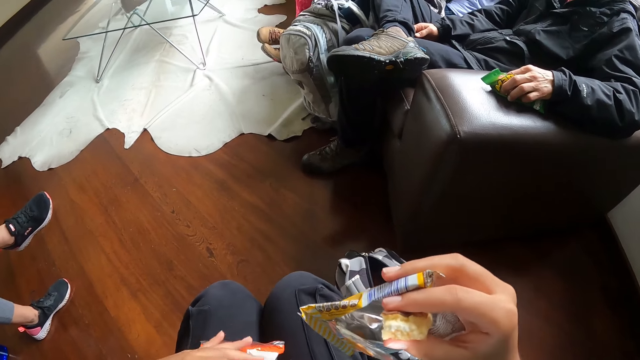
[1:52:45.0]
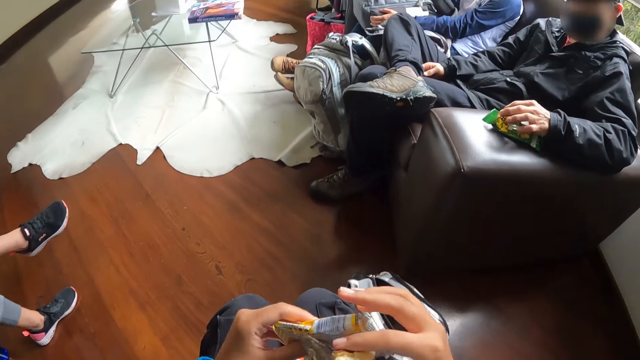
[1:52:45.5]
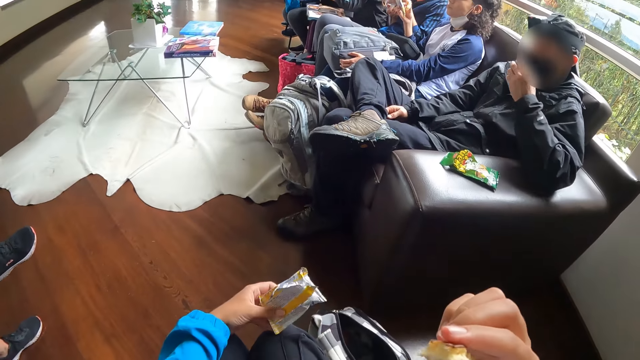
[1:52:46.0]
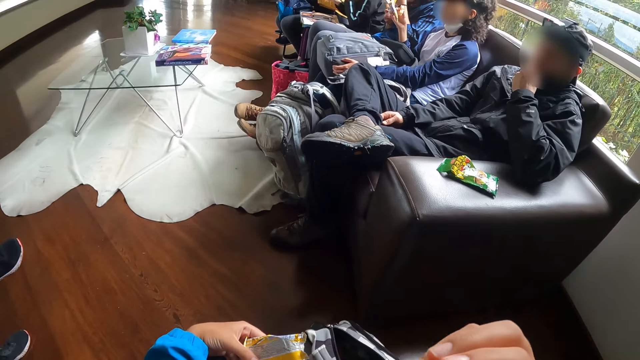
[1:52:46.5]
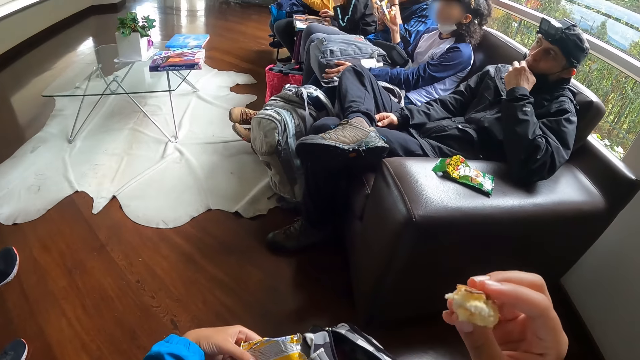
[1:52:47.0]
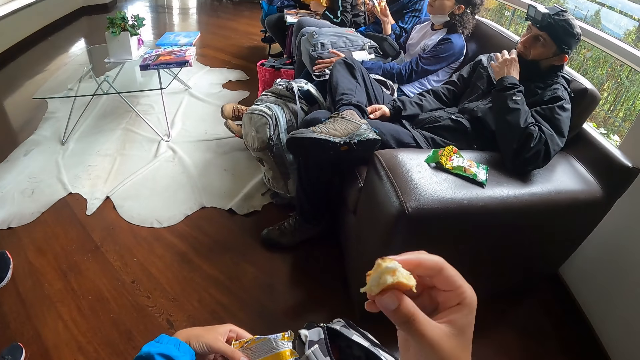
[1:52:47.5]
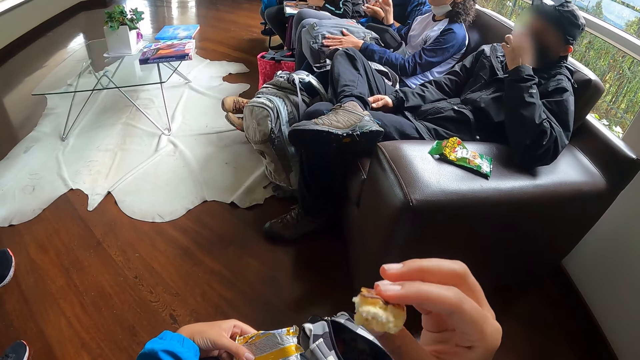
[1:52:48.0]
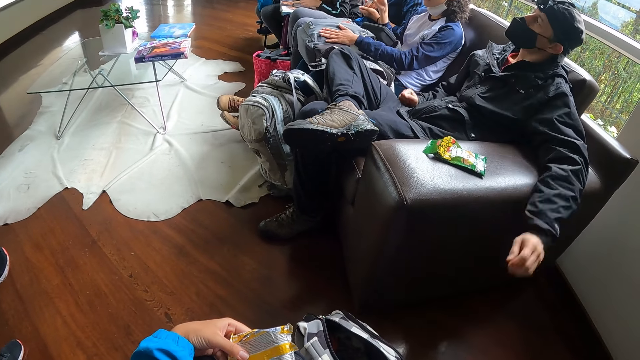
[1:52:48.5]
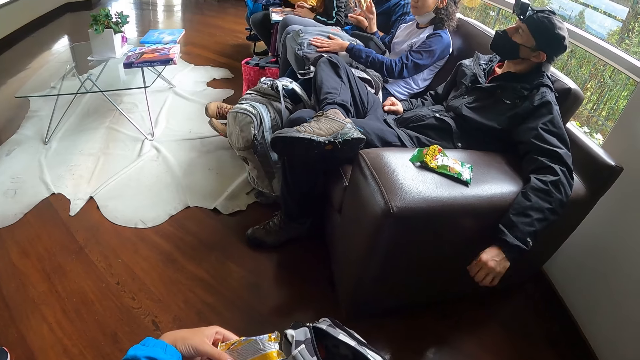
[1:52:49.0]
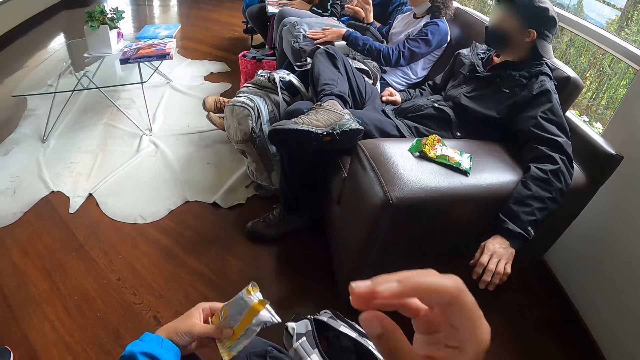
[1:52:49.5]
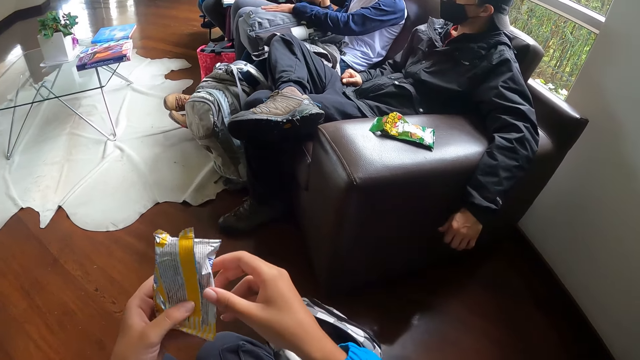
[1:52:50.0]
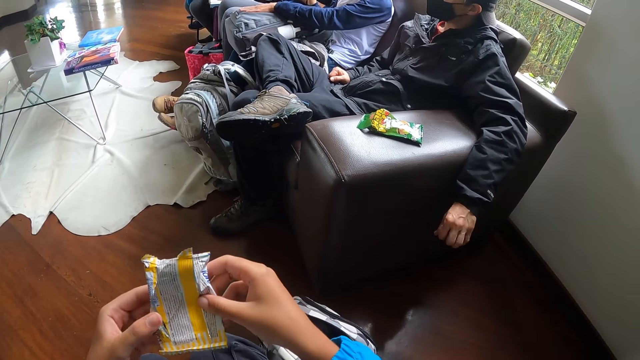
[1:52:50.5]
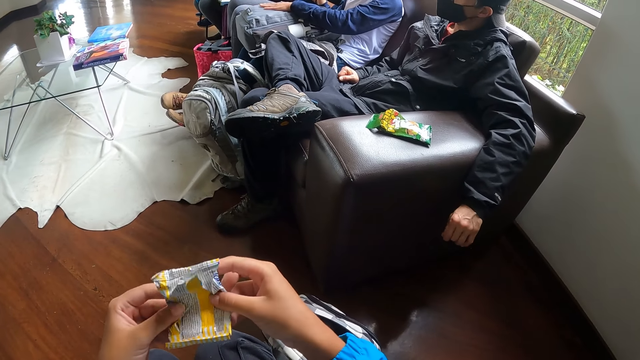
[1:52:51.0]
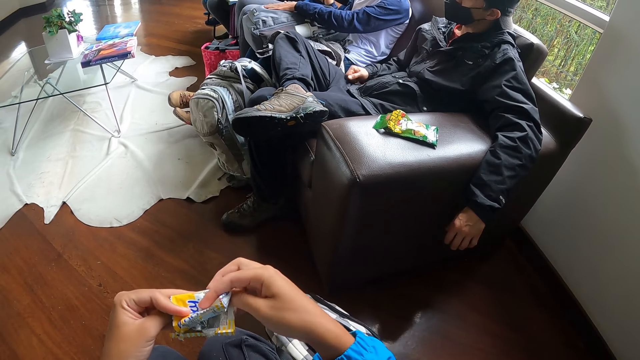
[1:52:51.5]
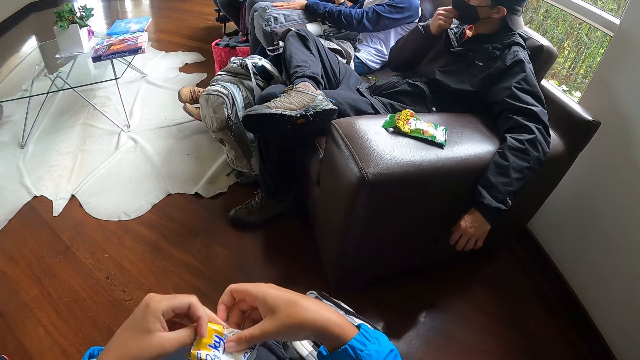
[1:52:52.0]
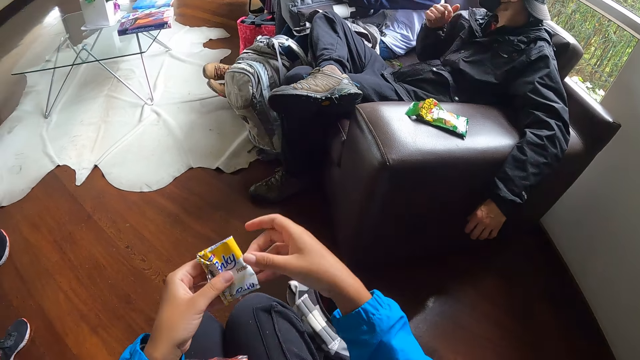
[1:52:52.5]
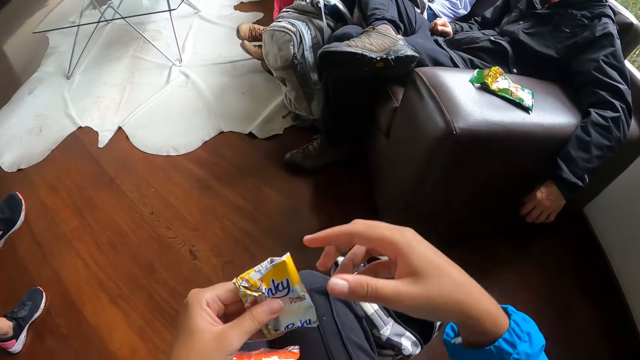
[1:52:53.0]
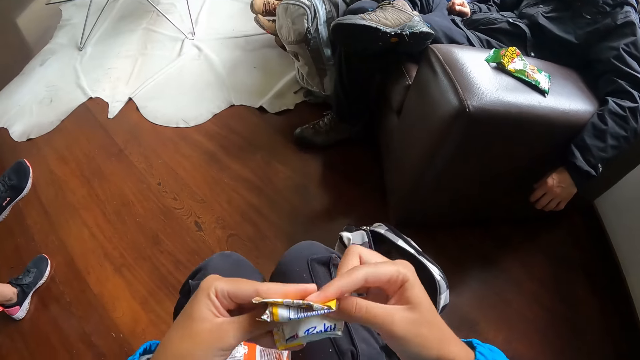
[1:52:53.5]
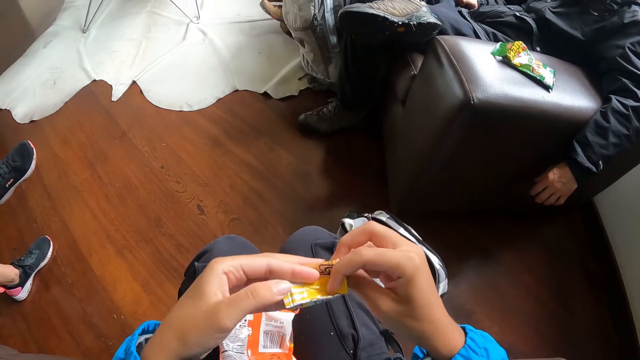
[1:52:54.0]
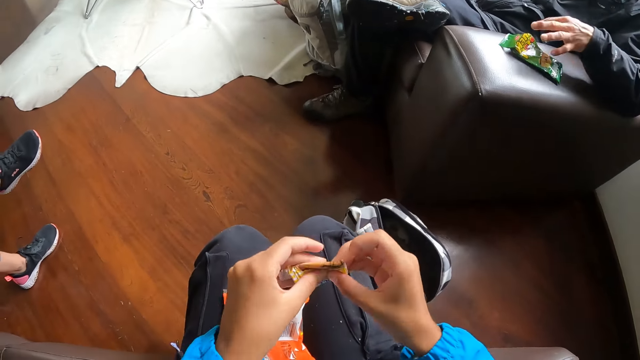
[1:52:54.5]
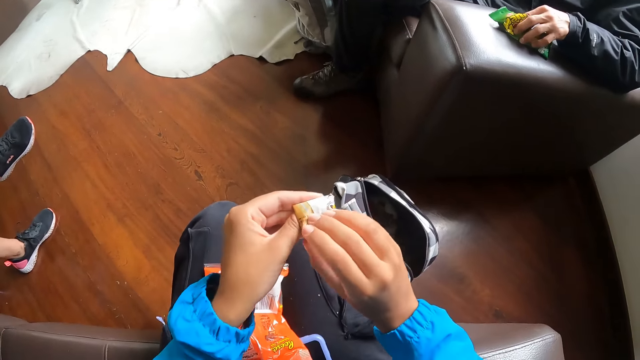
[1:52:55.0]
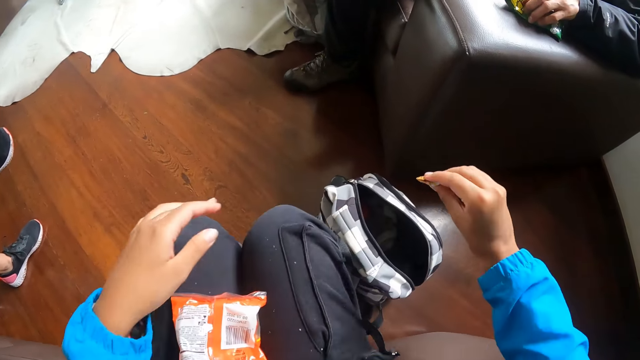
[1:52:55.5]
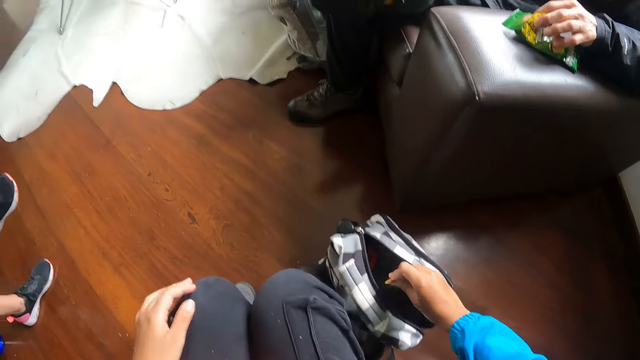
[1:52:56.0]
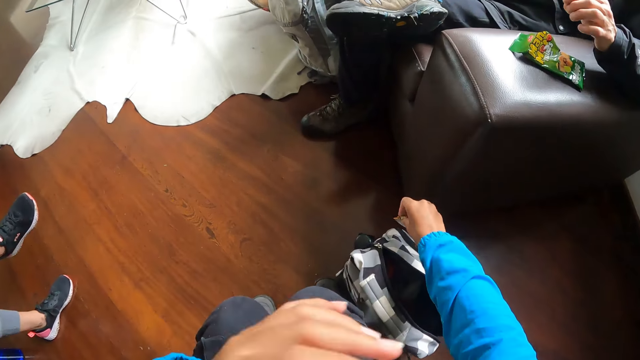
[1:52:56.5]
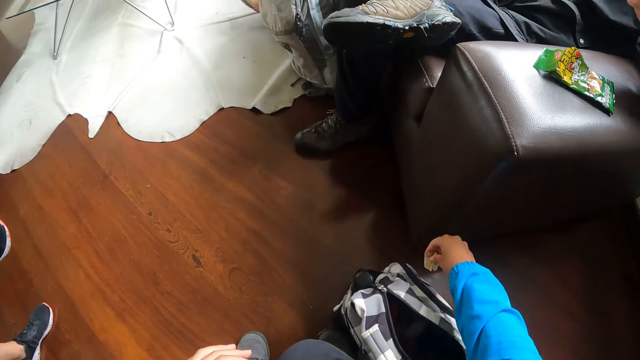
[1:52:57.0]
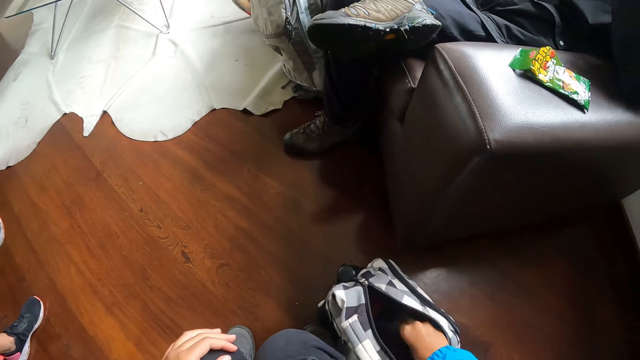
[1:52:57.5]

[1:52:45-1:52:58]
The camera wearer drops the pack of snacks on her lap with her left hand. She drops the peanuts pack on her lap with her left hand. She passes a snack's pack from her right hand to her left hand. A man picks a peanut from a peanut pack with his left hand. The camera wearer eats a snack in her right hand. The man eats the peanut in his left hand. Another man taps a bag on his lap with his left hand. The camera wearer folds the snack's pack or paper with her hands. The first man adjusts his facemask with his right hand. The camera wearer points at something. She folds the paper. The first man picks a peanut from the peanut pack with his left hand.

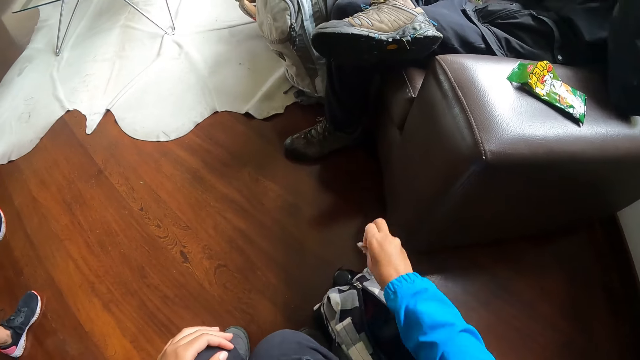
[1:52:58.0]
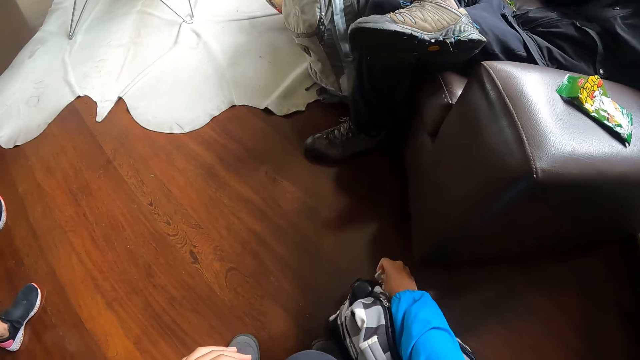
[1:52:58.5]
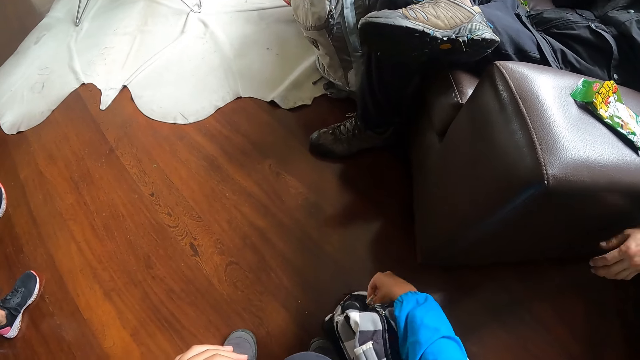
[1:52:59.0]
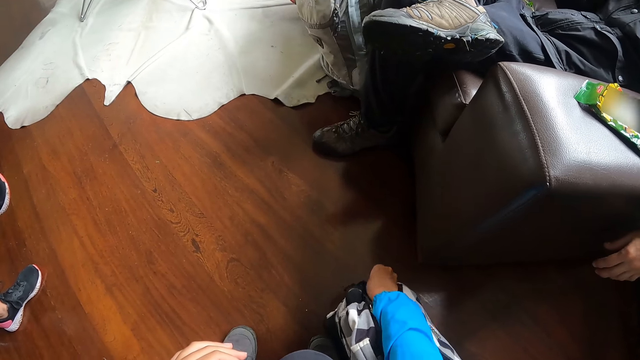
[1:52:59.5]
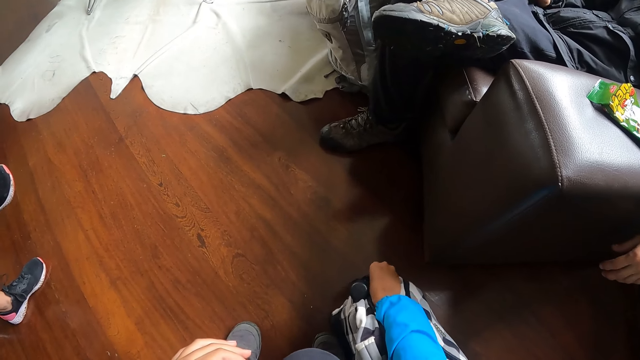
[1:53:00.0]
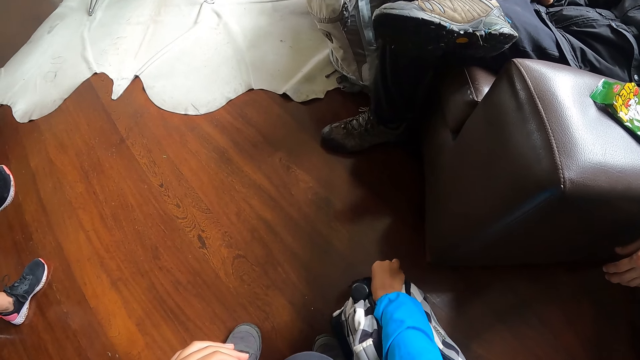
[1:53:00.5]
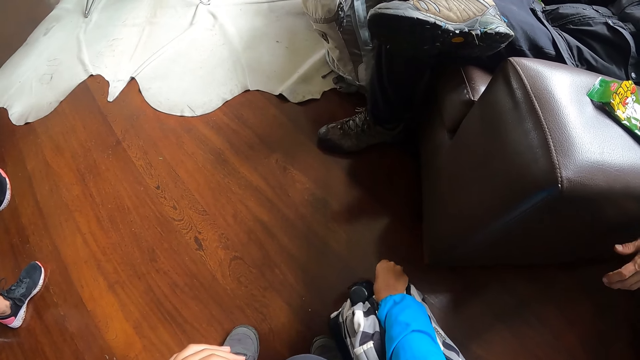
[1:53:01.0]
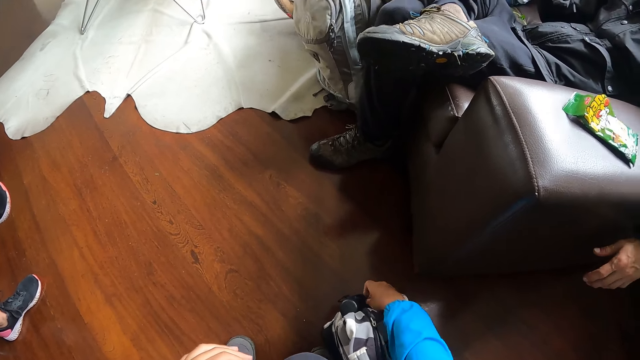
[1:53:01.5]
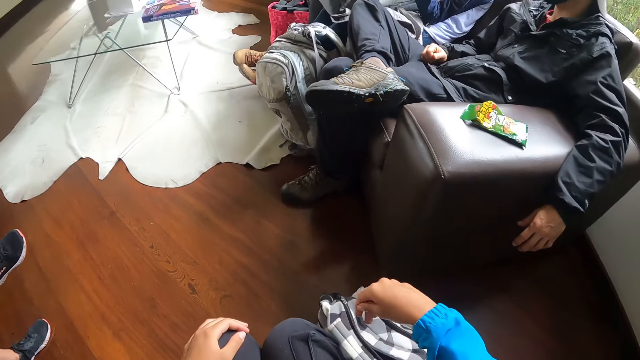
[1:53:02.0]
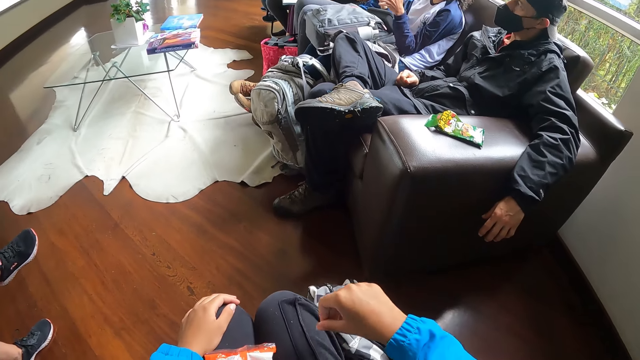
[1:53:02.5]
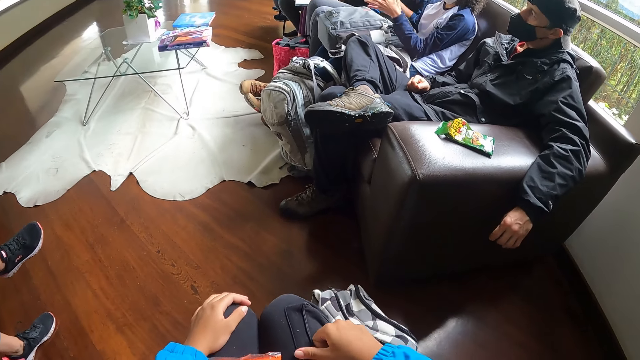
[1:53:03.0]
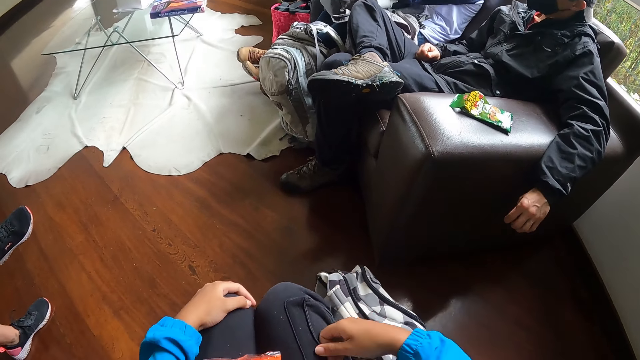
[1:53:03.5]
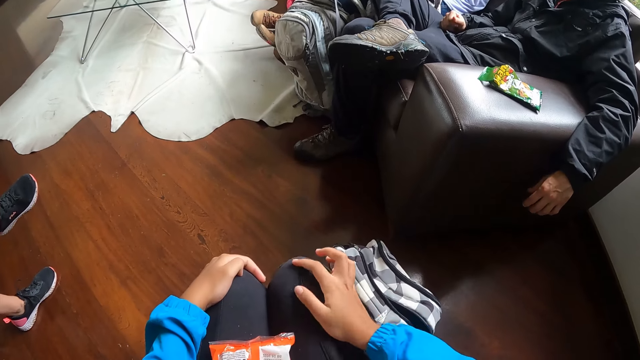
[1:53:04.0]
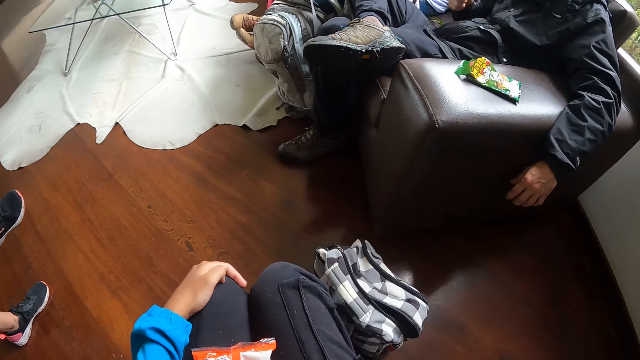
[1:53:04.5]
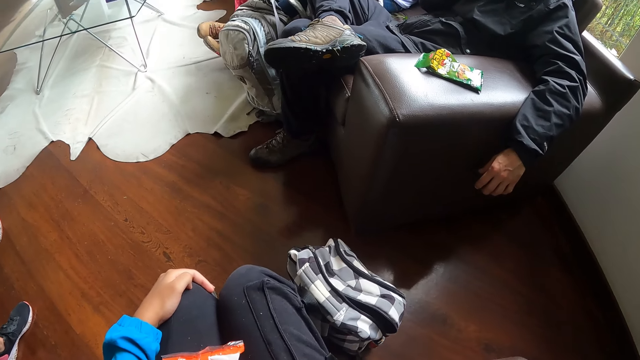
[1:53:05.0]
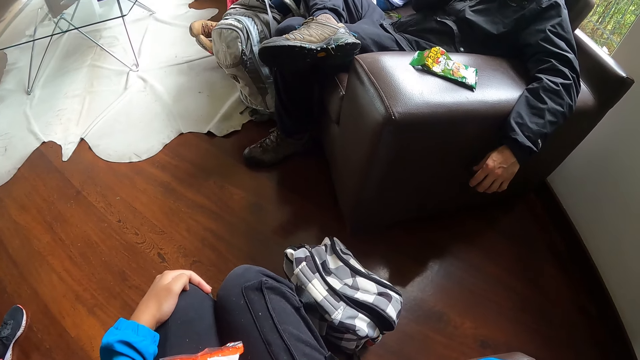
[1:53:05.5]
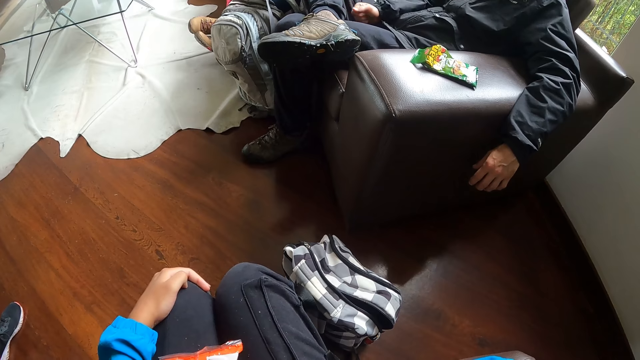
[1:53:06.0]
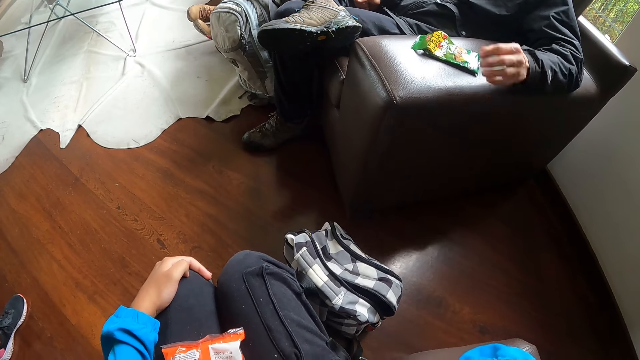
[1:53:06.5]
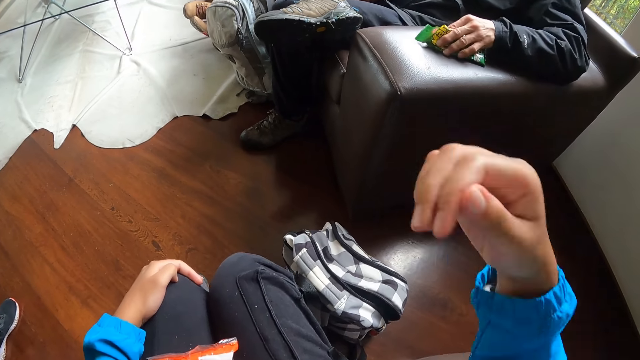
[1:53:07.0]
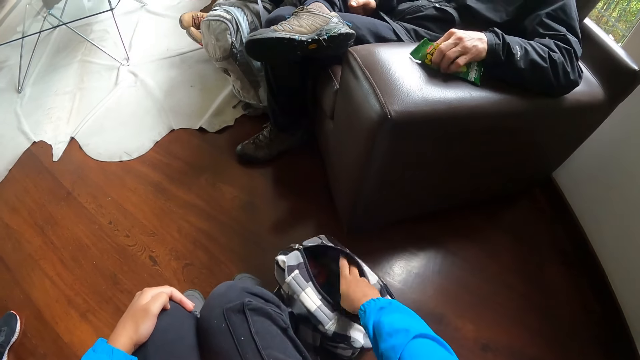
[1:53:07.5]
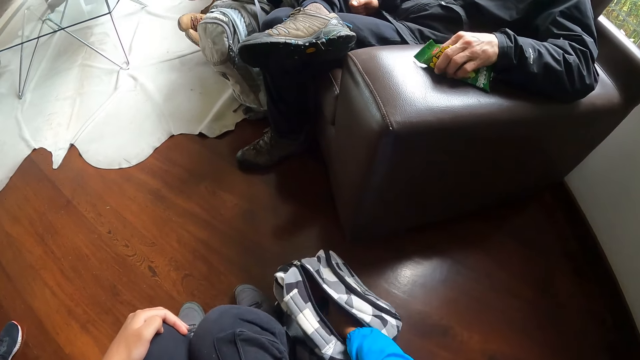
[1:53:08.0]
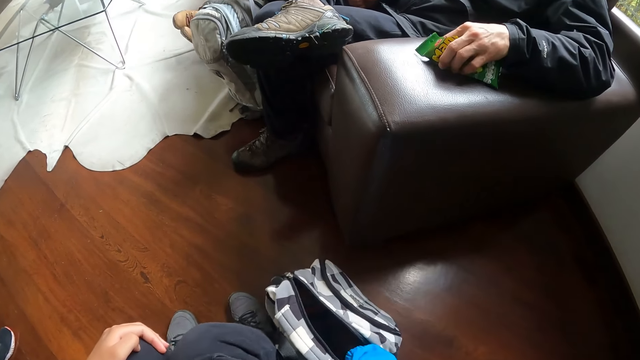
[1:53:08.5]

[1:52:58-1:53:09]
The camera wearer drops the snack's pack in a bag on the floor with her right hand. She looks around. She lifts the right hand. She puts the right hand in the bag.
